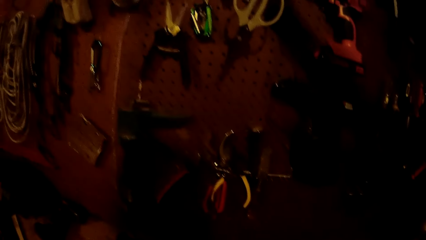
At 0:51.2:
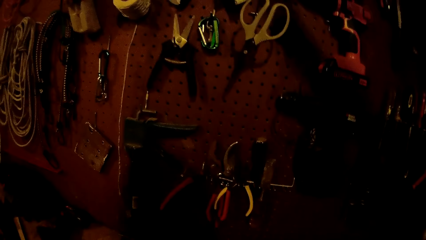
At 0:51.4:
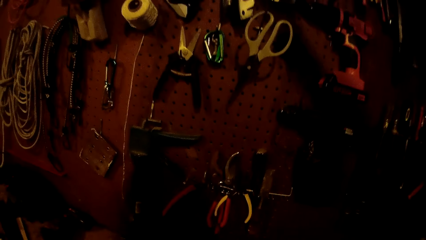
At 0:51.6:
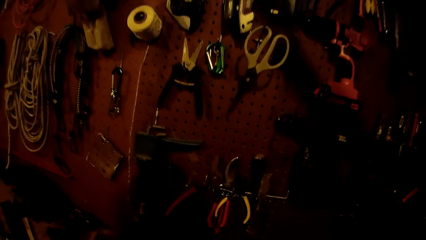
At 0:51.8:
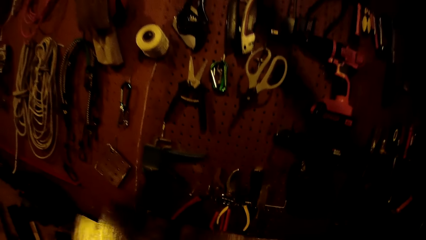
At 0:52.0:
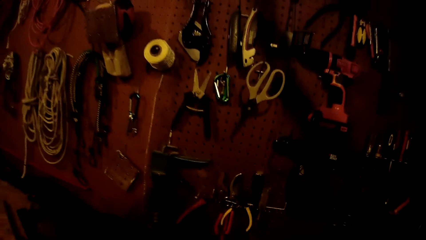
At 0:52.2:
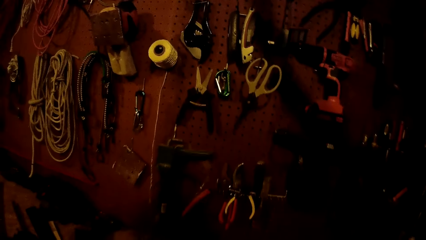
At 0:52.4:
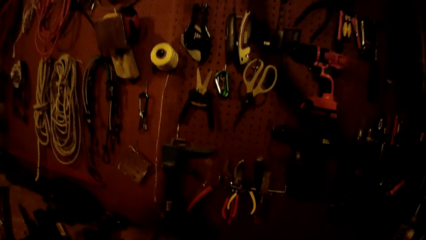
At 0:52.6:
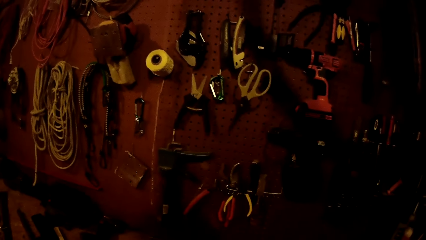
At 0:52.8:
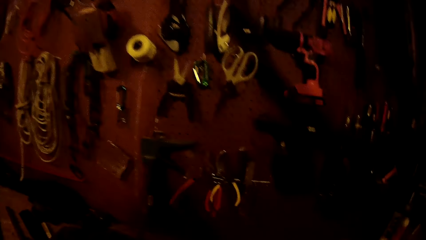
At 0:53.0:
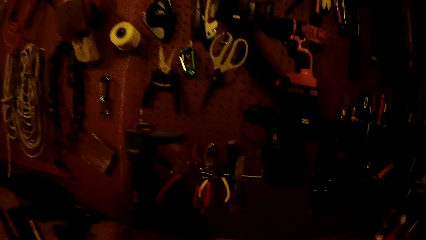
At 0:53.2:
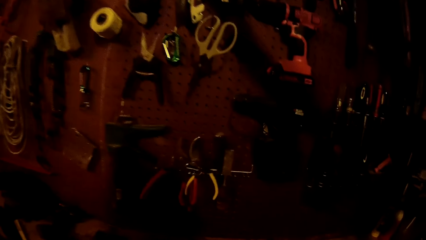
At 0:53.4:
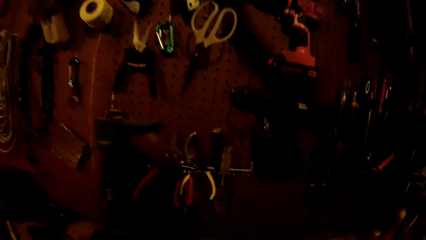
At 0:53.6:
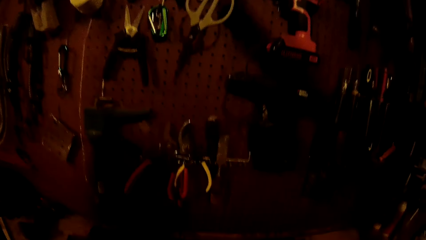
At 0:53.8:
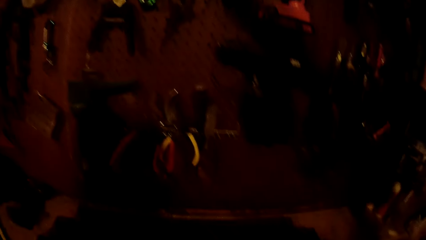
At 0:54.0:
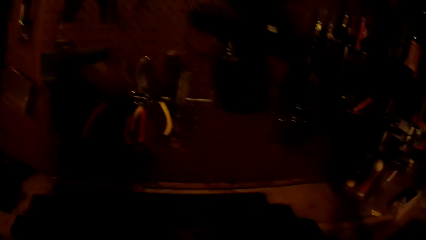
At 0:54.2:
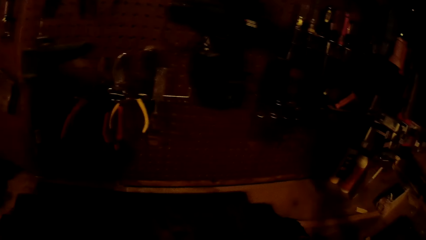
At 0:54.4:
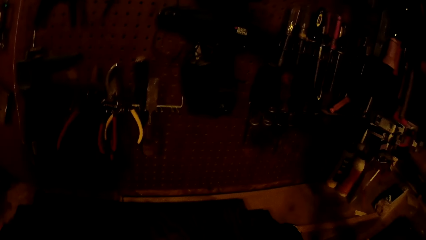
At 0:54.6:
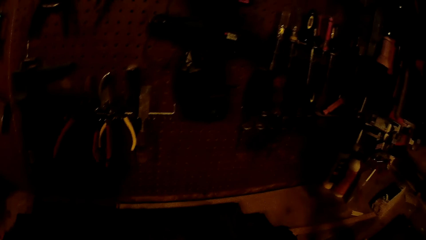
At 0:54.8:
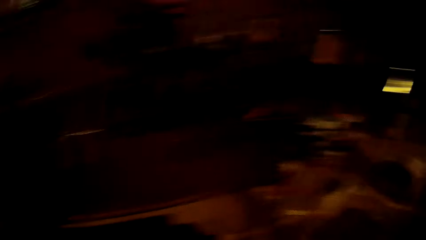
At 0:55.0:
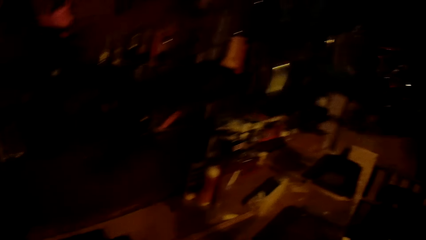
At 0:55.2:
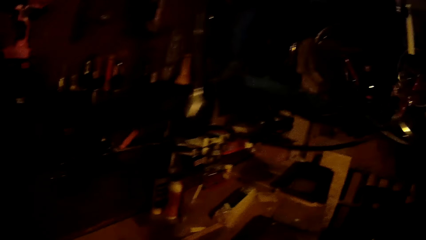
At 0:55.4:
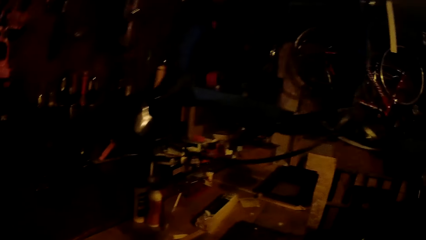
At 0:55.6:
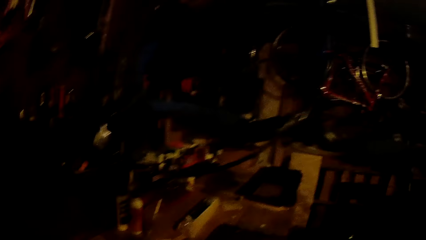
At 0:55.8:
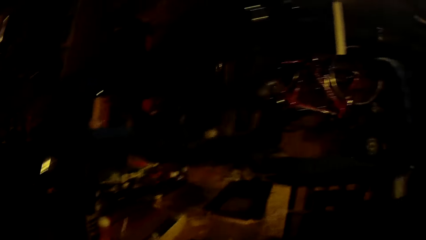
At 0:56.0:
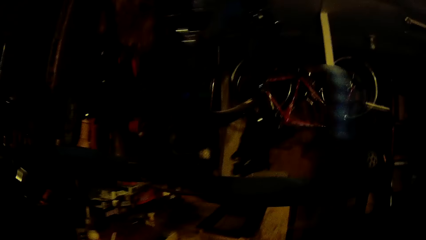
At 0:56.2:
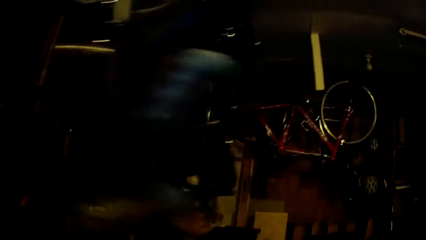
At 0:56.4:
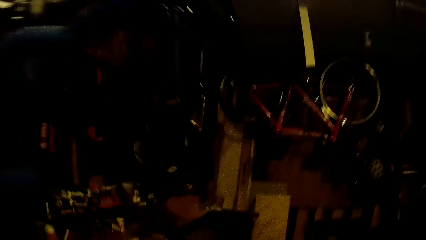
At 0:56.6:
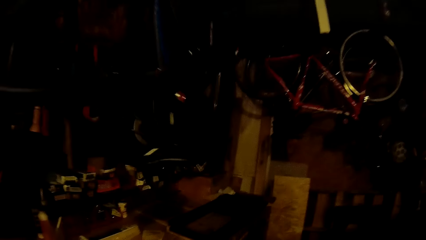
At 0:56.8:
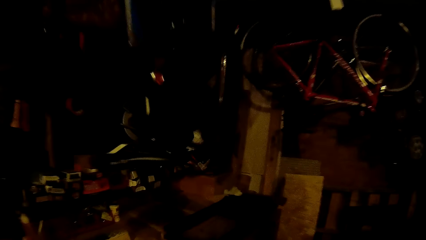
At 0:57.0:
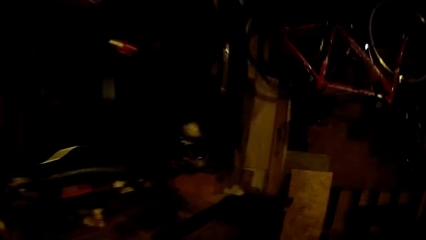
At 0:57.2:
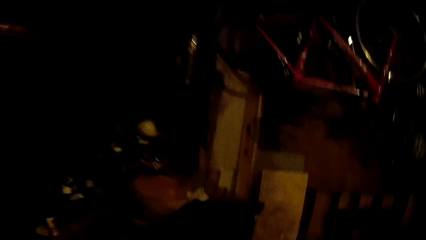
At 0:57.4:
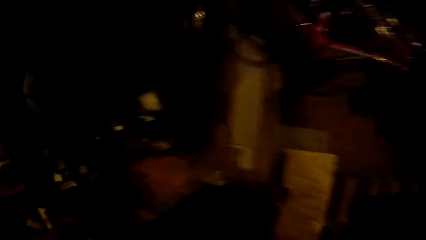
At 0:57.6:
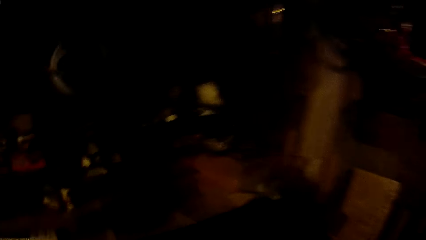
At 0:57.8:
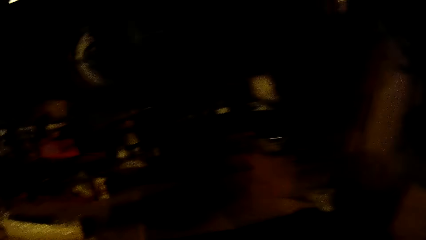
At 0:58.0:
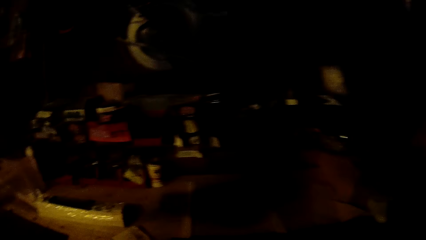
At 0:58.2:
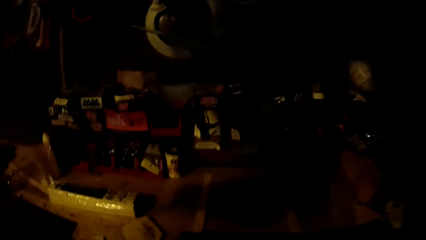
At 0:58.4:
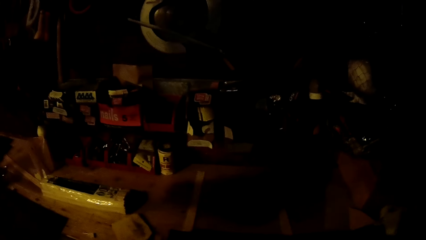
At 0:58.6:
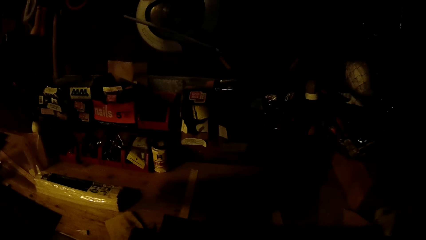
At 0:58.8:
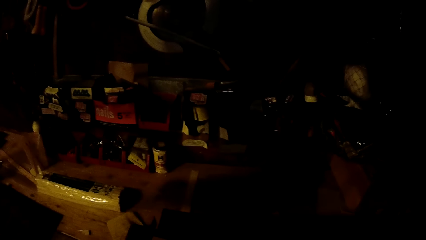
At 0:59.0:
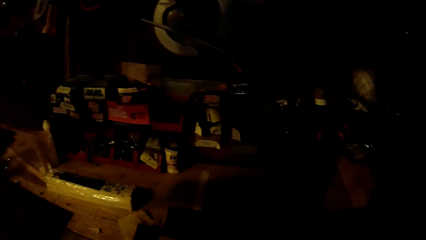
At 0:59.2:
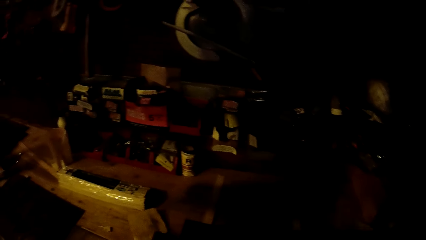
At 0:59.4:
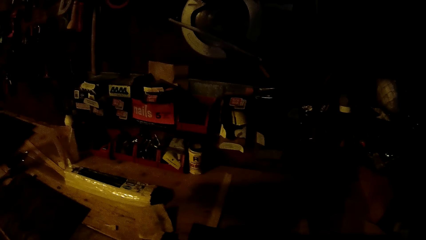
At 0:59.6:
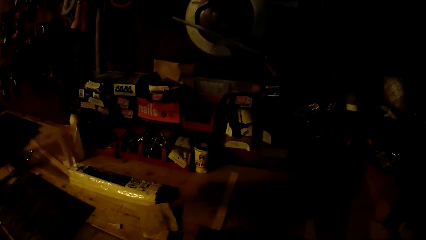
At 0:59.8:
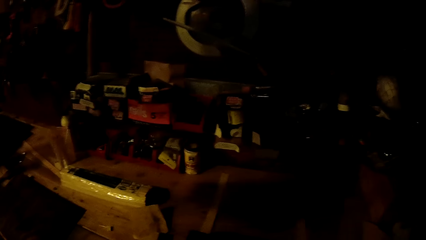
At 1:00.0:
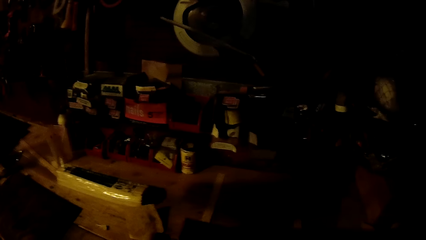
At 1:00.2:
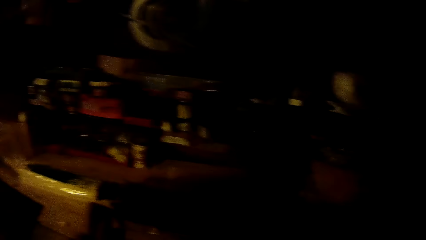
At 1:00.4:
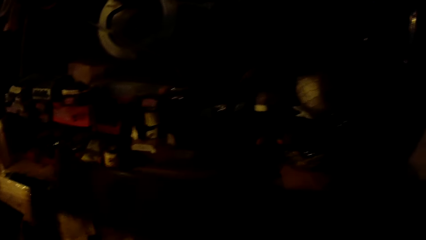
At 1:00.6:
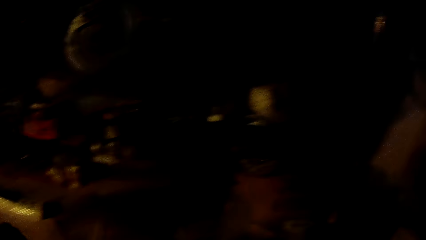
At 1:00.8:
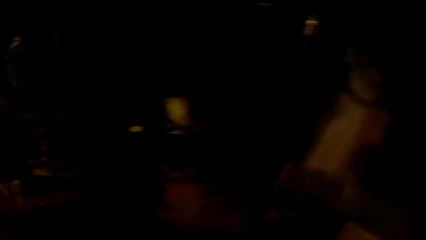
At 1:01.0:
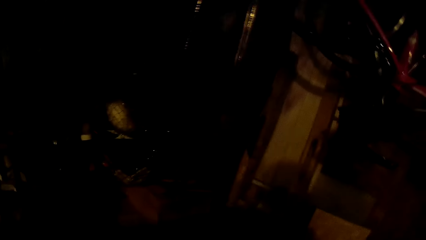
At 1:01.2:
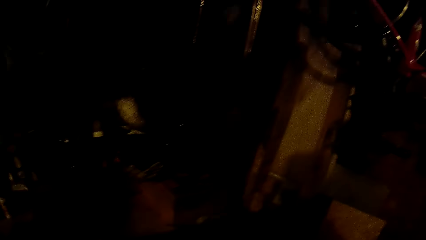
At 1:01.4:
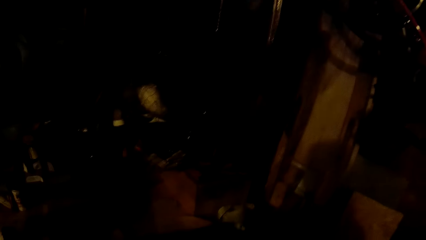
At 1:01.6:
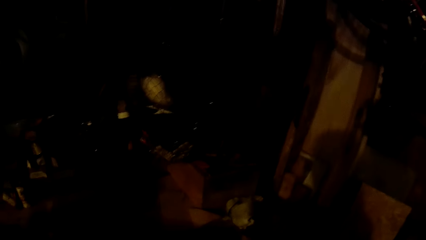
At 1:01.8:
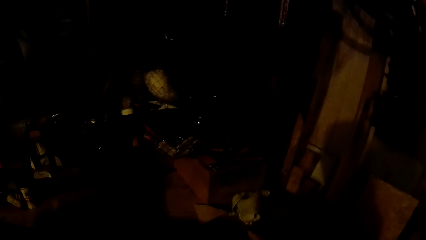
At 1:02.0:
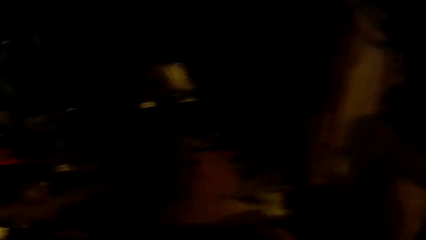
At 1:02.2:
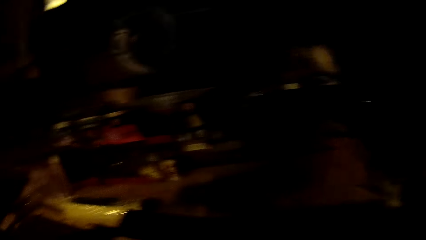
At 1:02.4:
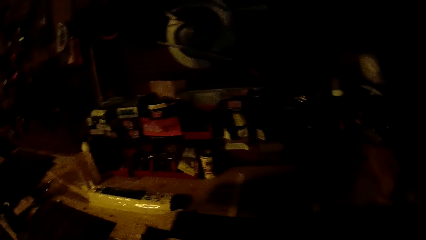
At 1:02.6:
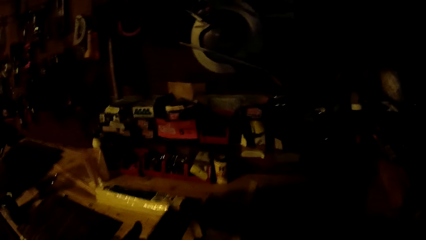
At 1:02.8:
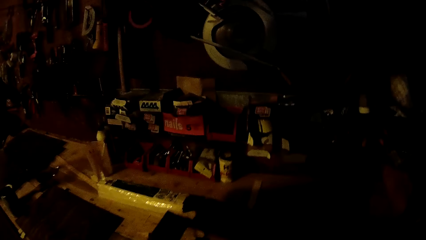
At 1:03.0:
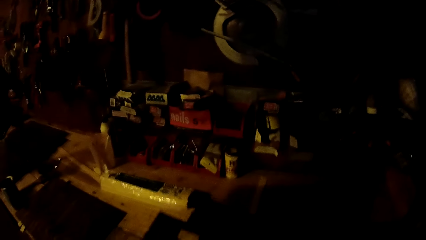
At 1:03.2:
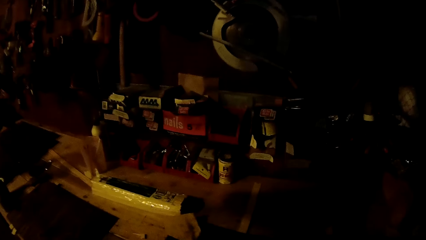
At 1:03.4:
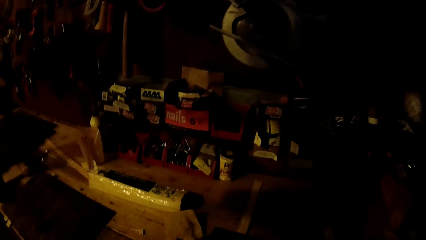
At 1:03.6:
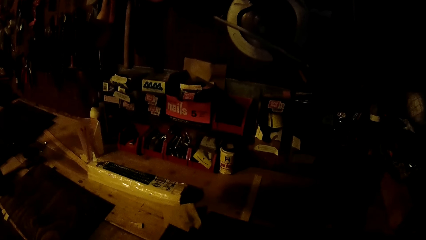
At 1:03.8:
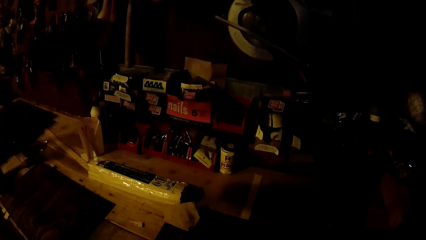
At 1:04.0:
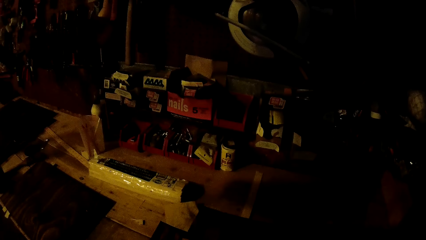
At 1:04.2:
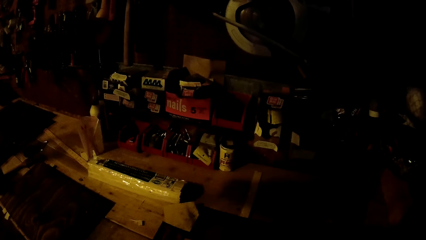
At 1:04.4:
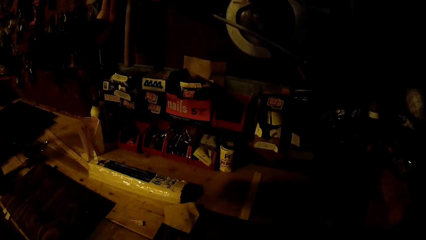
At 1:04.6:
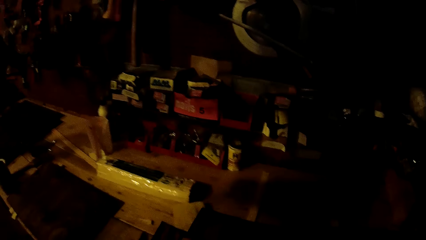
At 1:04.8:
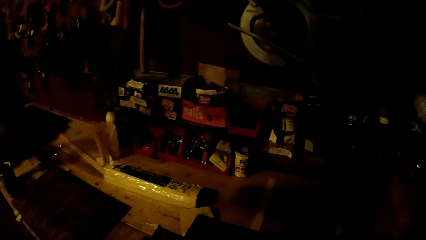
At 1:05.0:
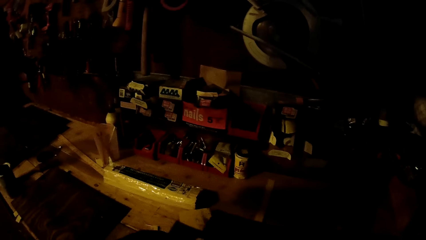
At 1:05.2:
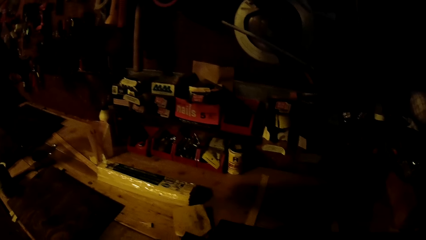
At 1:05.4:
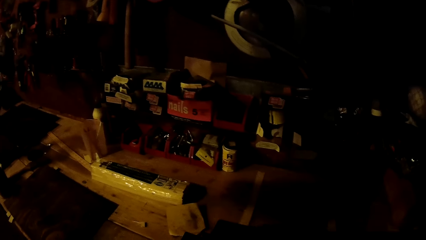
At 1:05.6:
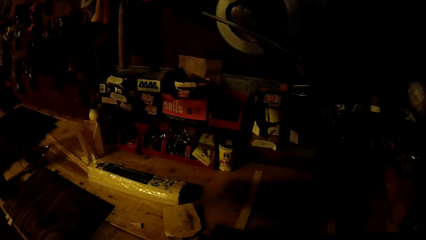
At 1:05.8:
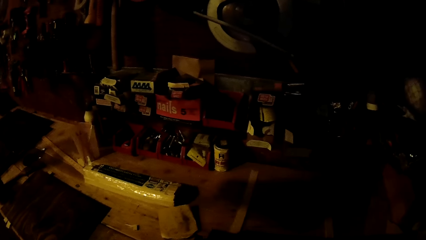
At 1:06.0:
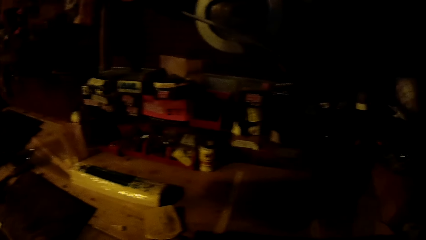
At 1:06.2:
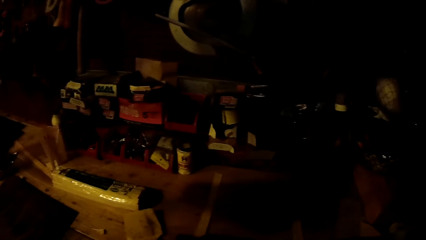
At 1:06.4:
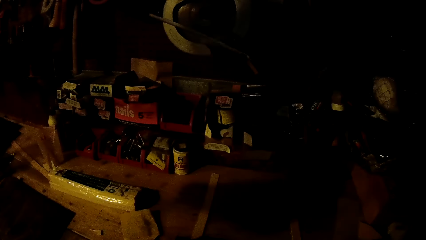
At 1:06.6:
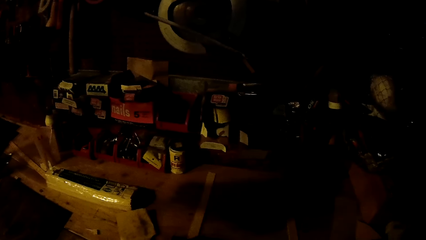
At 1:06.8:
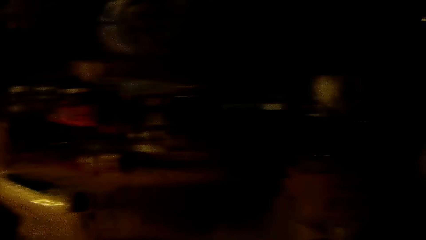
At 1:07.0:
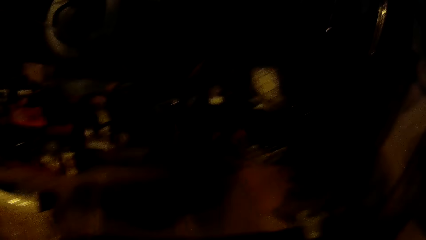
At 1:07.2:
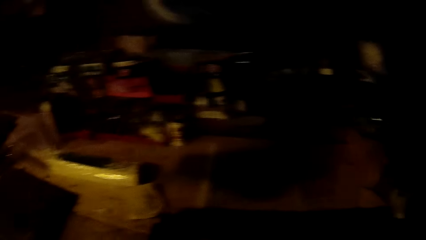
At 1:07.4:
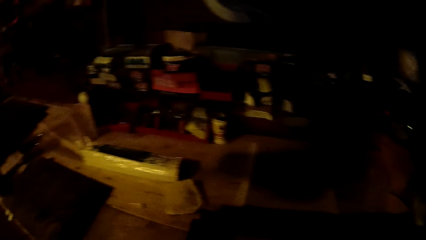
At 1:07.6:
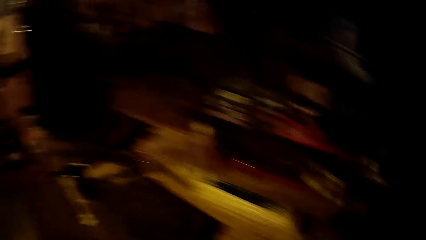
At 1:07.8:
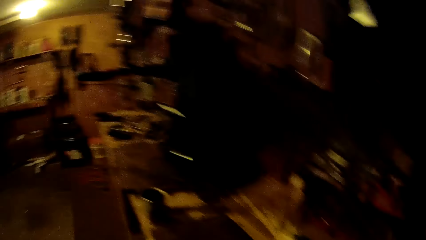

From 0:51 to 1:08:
The camera wearer stares at the wall. They walk around the garage, place a tool on the table, and look around the garage. They flip a wooden board on the work table with both gloved hands.
